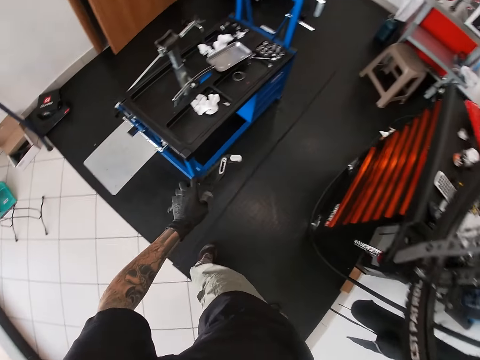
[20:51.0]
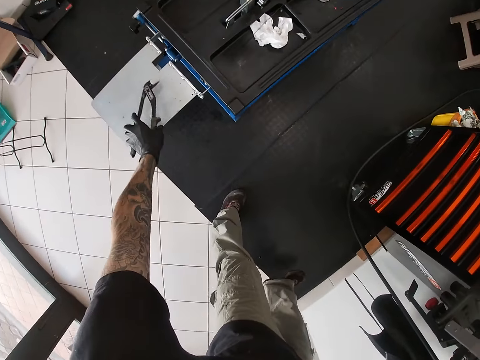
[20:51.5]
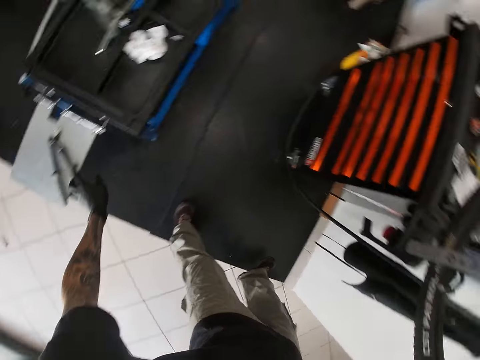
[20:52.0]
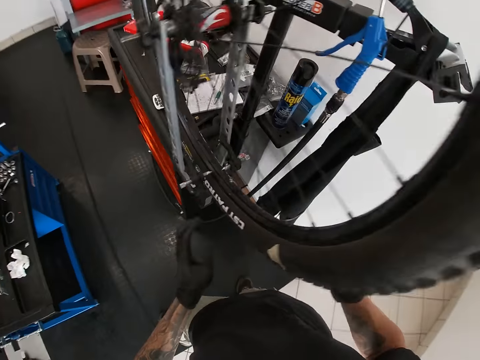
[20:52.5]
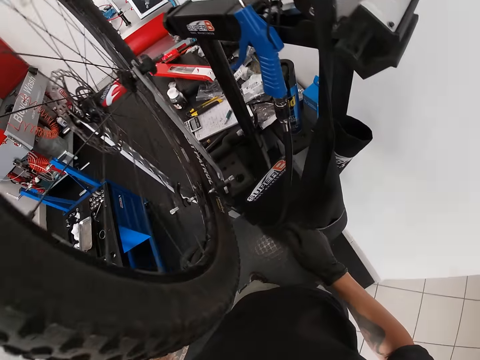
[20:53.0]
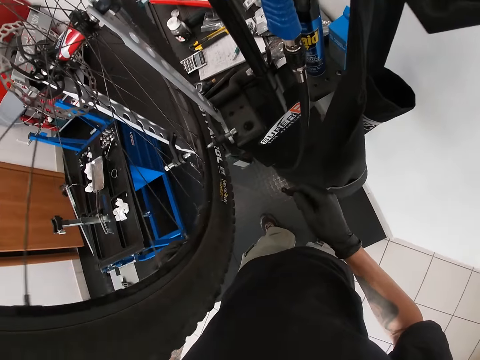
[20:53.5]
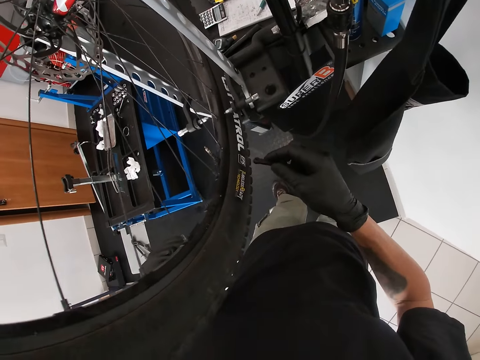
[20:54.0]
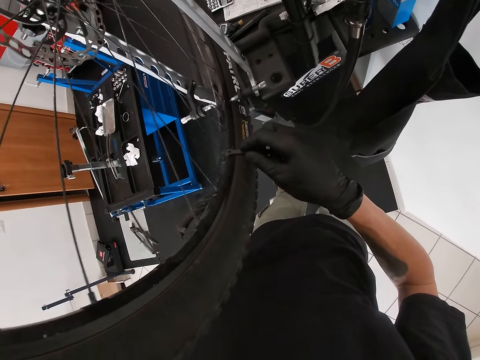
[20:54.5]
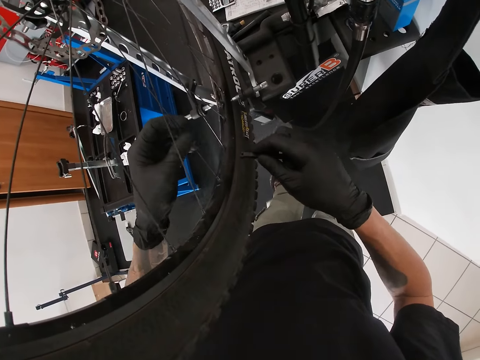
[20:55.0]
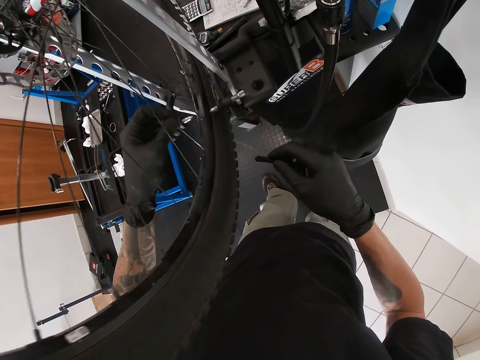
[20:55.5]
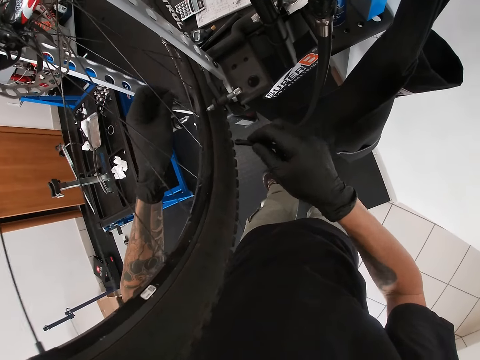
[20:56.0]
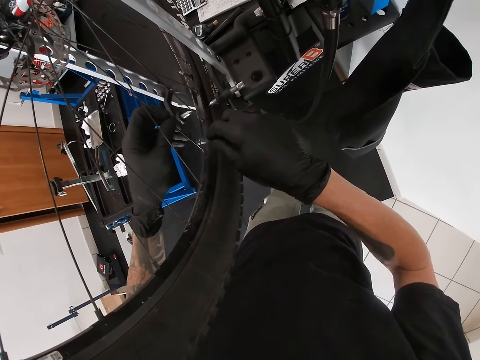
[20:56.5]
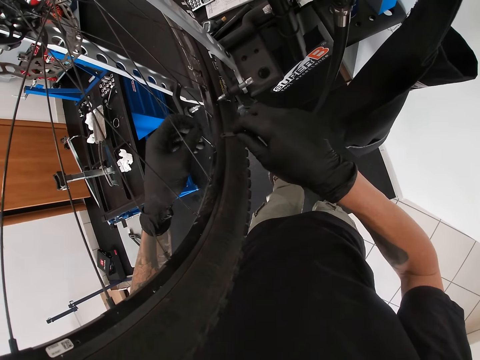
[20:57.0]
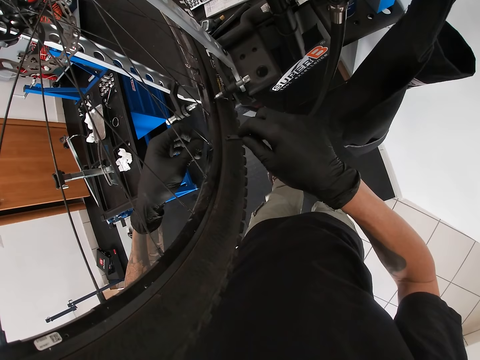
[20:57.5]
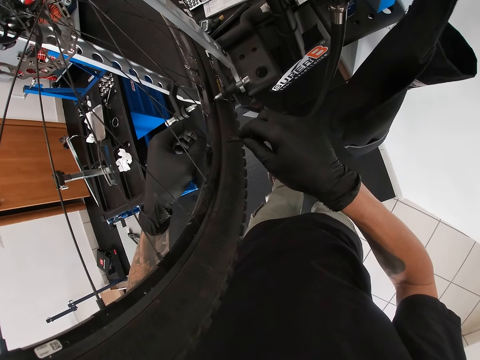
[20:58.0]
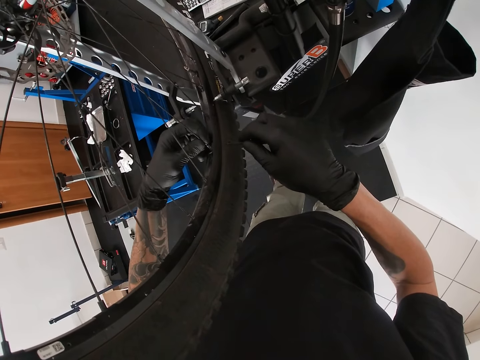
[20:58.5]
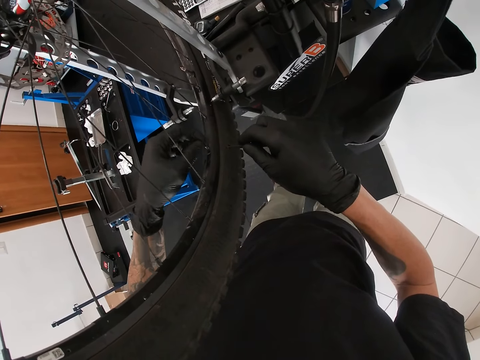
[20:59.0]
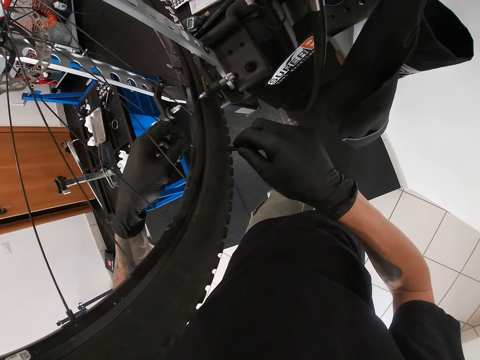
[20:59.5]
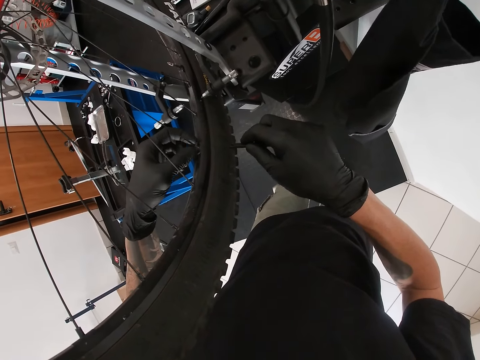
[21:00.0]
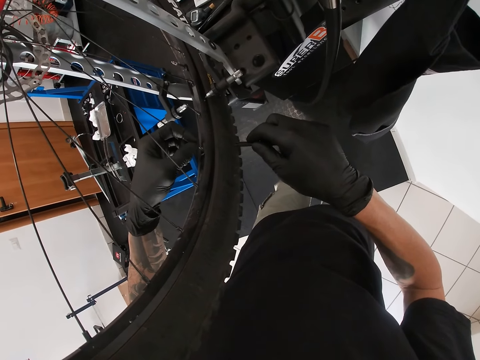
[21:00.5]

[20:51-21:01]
The camera wearer drops the tyre seating tool in his right hand on the workbench. He holds the bicycle tyre with his left hand. He rotates the tire. He holds the bicycle spoke with his left hand. He rotates the tire. He holds the spoke with the spanner, rotates the spoke, and removes the spanner.

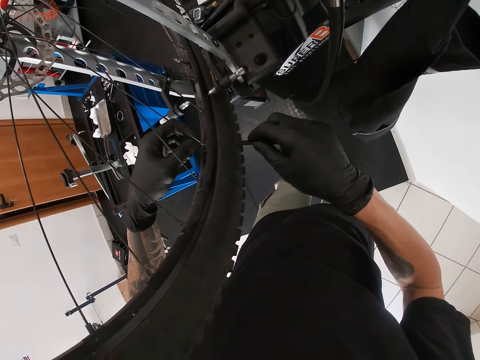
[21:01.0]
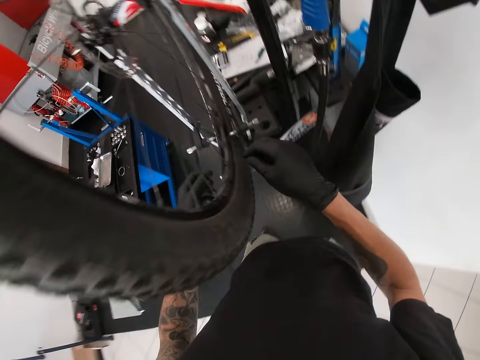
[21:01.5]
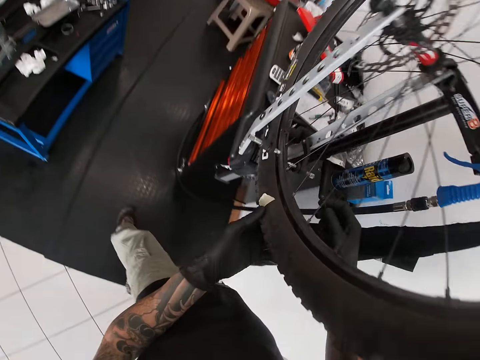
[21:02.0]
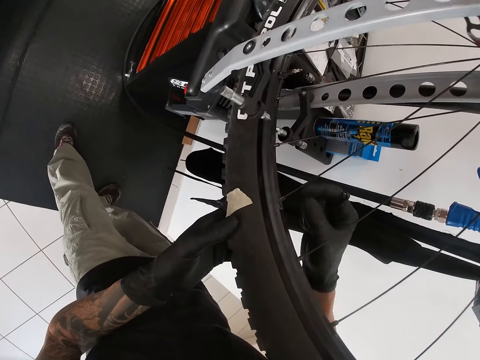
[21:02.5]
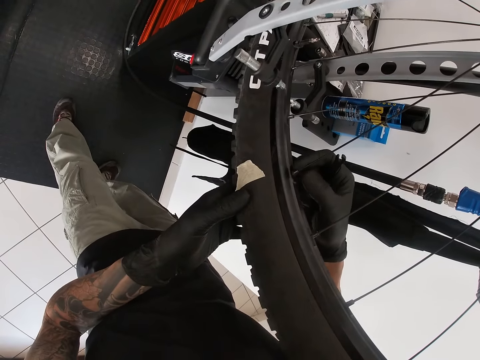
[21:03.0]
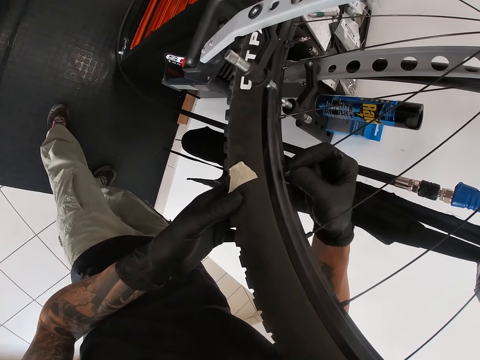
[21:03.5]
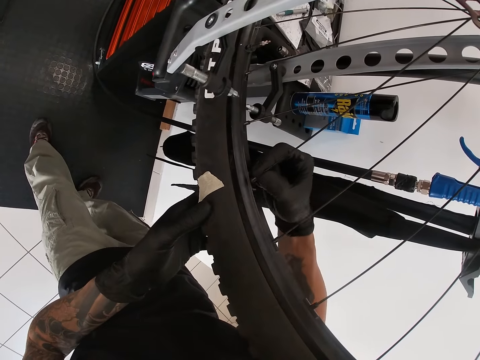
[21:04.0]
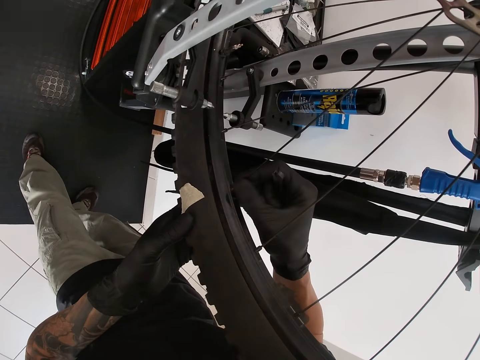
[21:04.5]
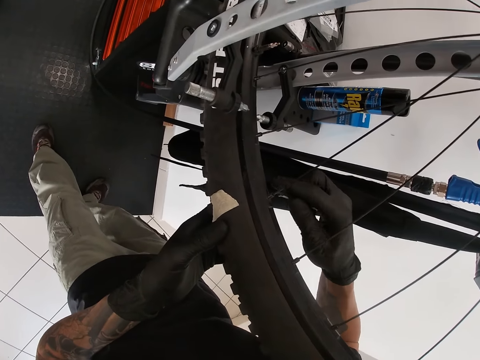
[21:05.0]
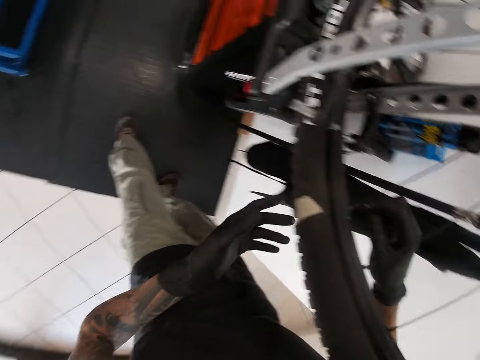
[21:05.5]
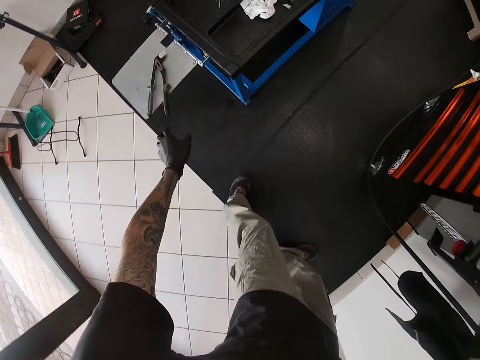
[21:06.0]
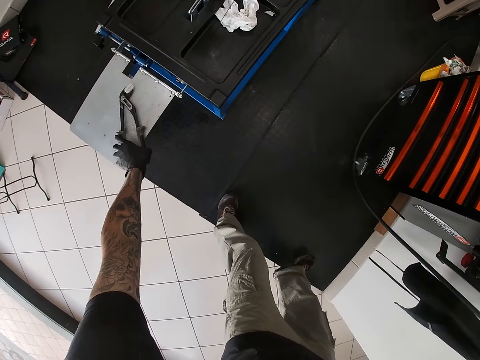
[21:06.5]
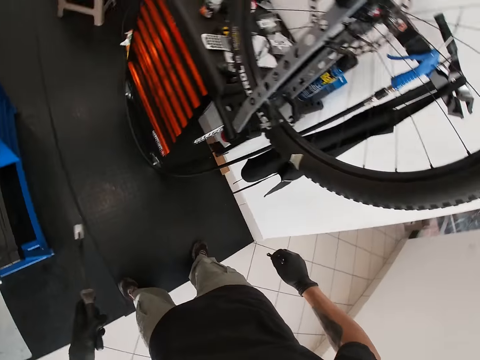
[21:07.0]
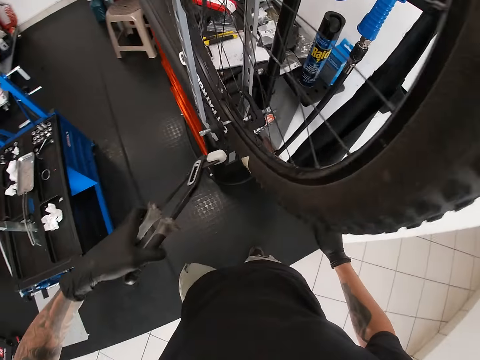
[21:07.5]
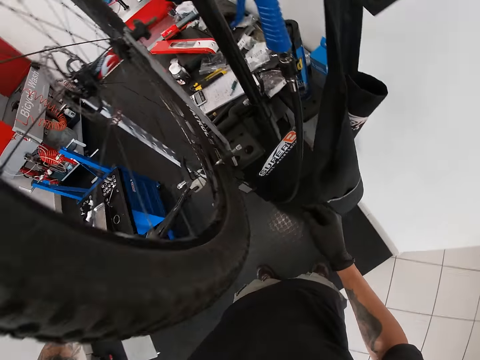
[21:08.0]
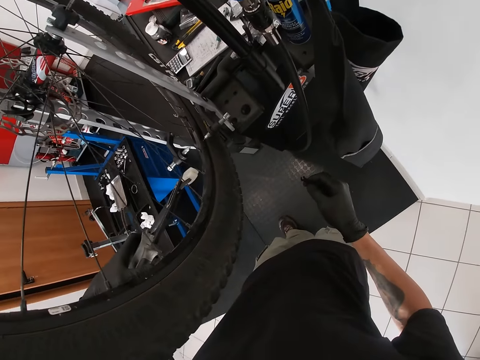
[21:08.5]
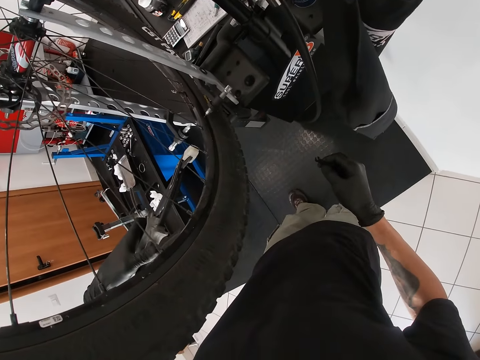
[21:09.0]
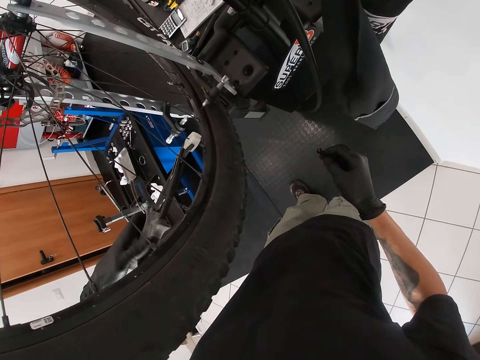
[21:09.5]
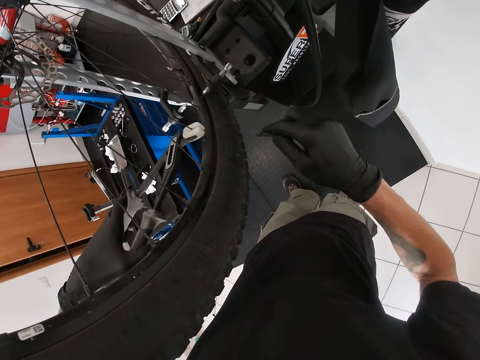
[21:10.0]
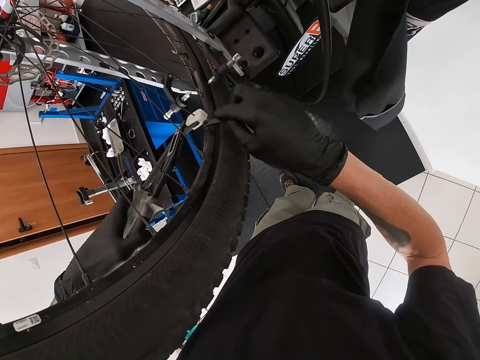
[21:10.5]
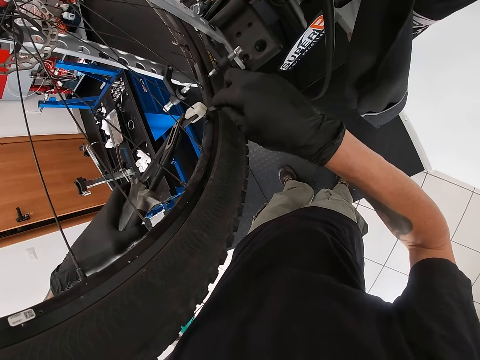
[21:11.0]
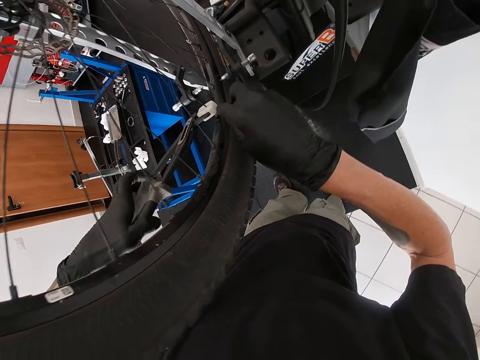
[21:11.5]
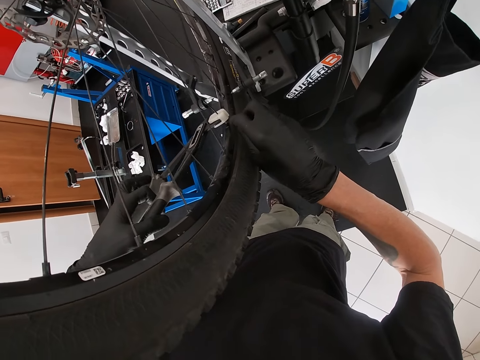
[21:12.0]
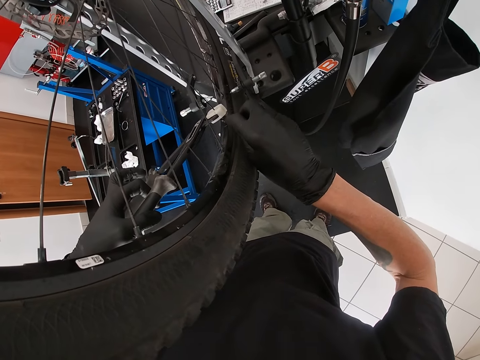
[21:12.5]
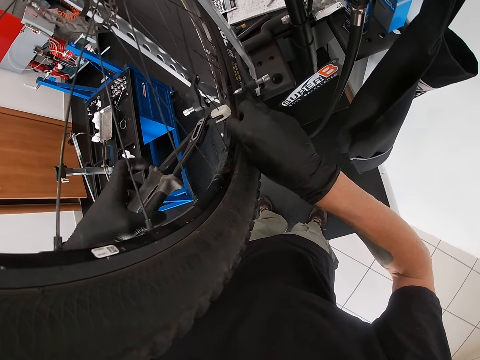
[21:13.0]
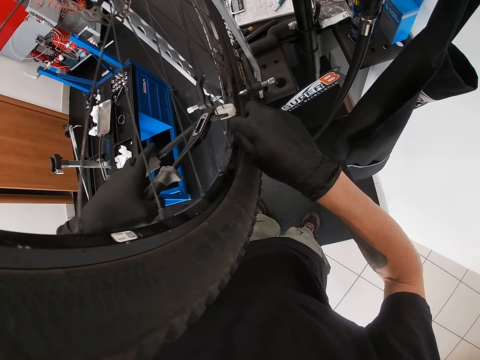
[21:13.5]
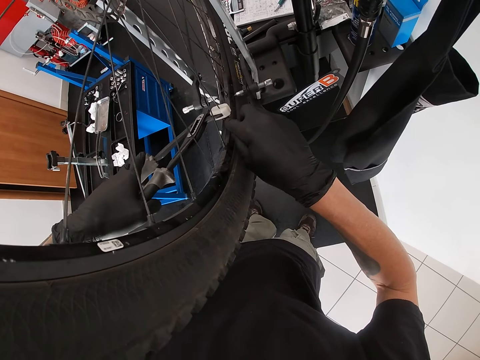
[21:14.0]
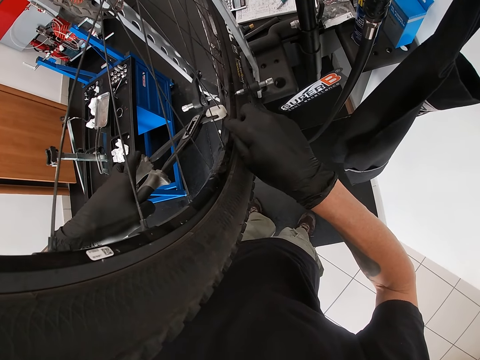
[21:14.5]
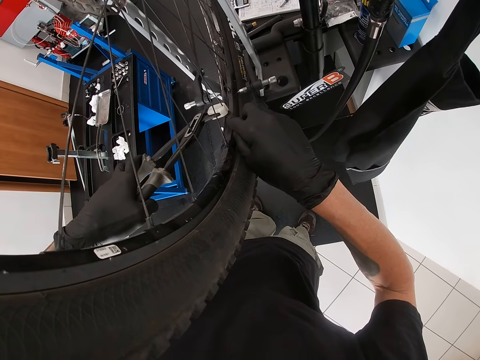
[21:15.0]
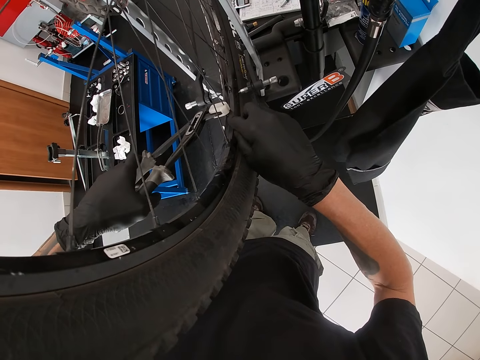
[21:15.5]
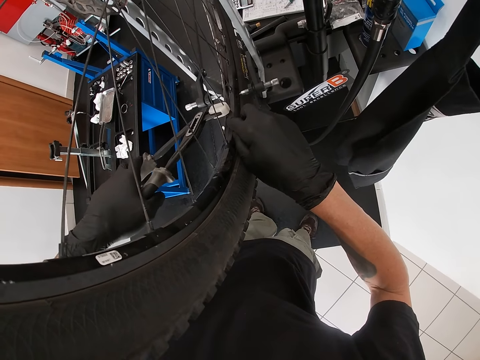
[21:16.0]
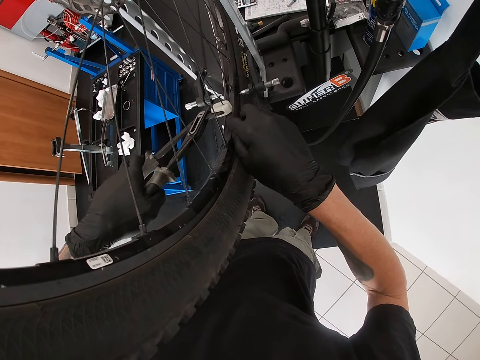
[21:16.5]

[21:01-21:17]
The camera wearer holds the bicycle tyre with his left hand. He holds the bicycle spoke with his right hand. He picks up the tyre seating tool from the workbench with his left hand. He grips the bicycle spoke with the tyre seating tool in his hands. He tightens a bolt on the bicycle rim with the spanner in his left hand. He holds the spoke with the spanner and tightens the spoke.
